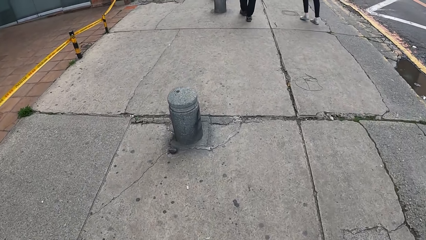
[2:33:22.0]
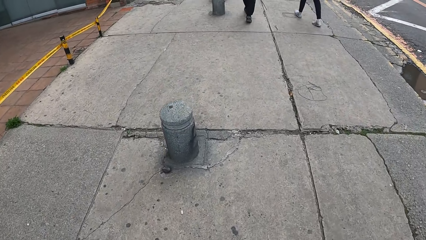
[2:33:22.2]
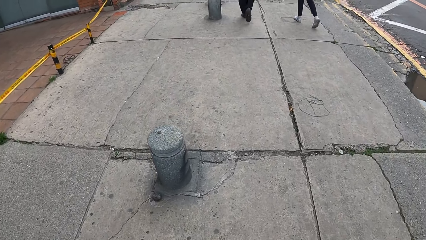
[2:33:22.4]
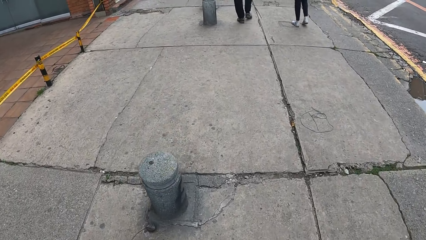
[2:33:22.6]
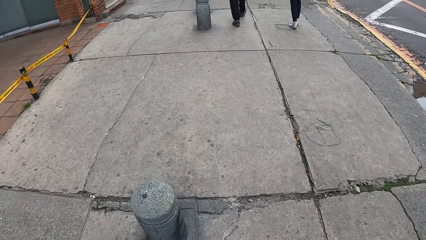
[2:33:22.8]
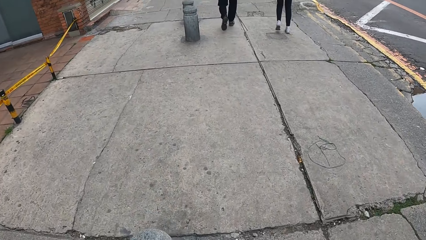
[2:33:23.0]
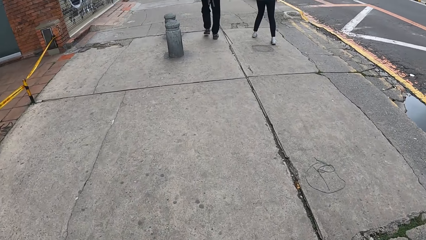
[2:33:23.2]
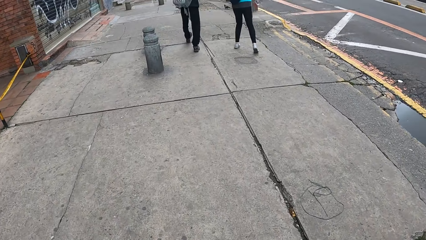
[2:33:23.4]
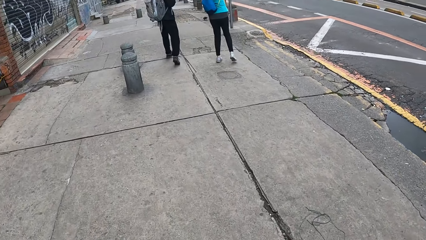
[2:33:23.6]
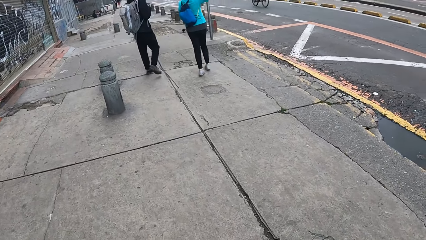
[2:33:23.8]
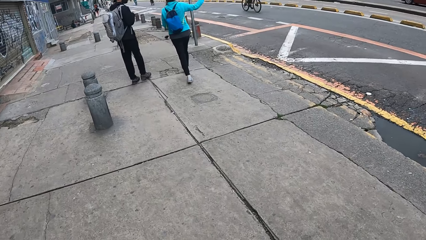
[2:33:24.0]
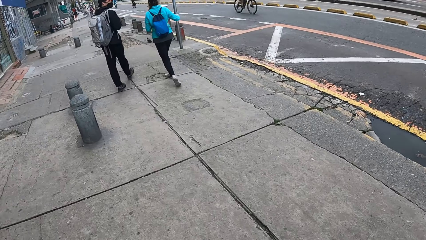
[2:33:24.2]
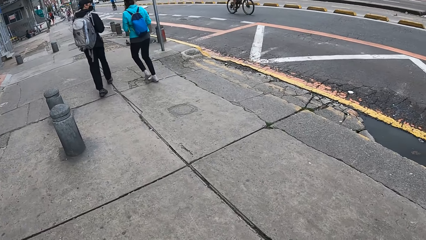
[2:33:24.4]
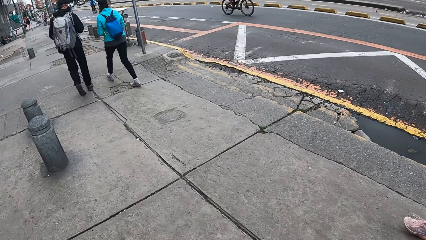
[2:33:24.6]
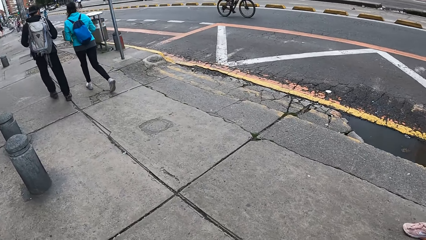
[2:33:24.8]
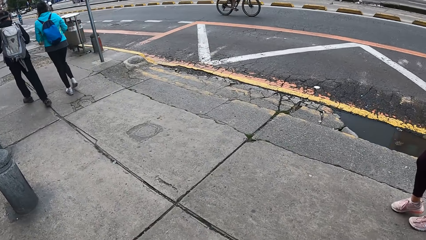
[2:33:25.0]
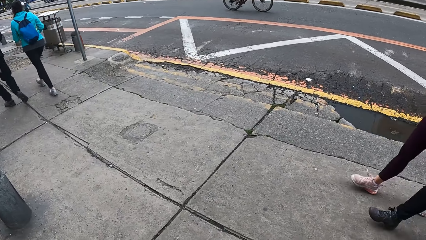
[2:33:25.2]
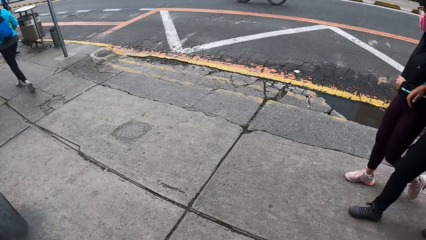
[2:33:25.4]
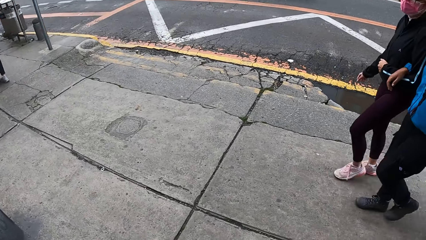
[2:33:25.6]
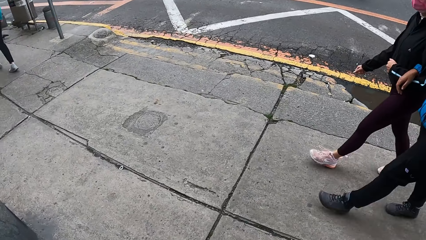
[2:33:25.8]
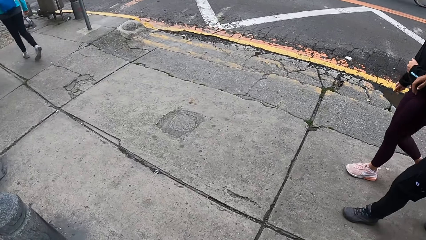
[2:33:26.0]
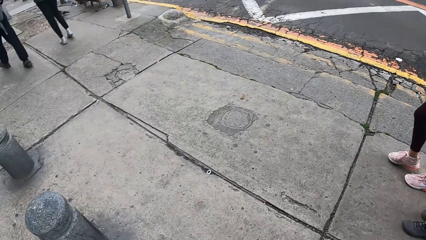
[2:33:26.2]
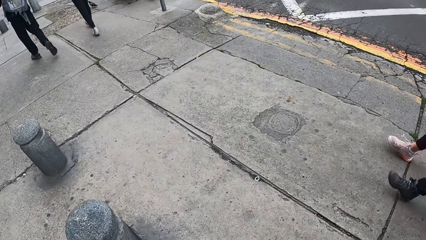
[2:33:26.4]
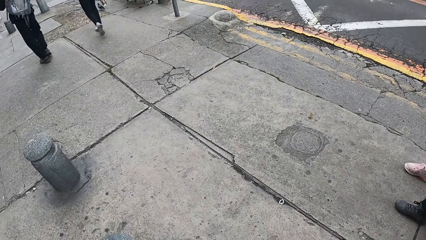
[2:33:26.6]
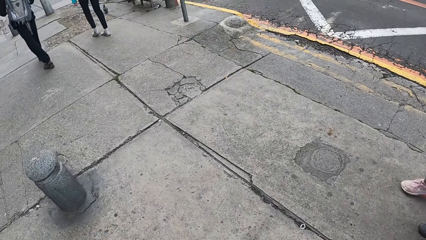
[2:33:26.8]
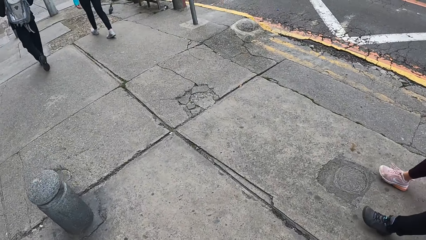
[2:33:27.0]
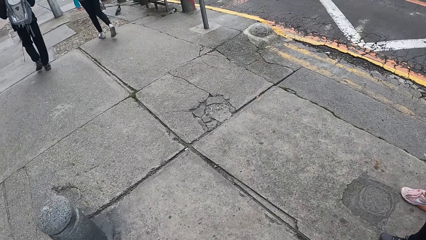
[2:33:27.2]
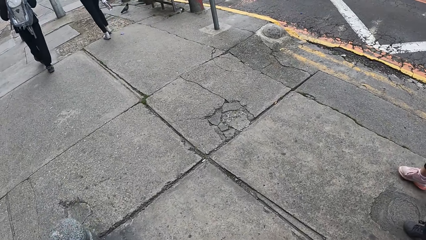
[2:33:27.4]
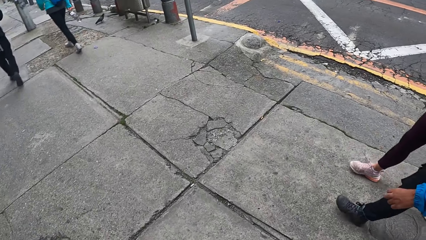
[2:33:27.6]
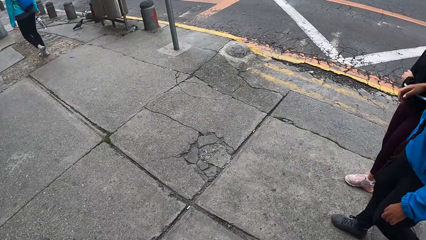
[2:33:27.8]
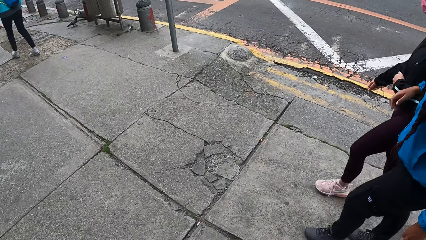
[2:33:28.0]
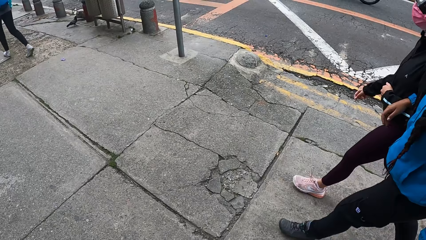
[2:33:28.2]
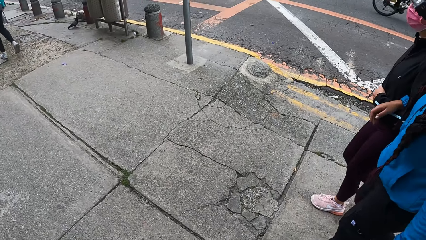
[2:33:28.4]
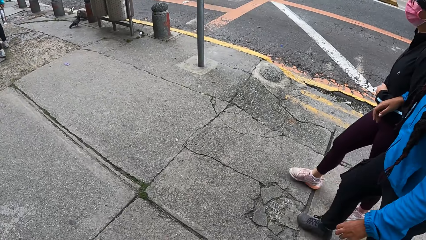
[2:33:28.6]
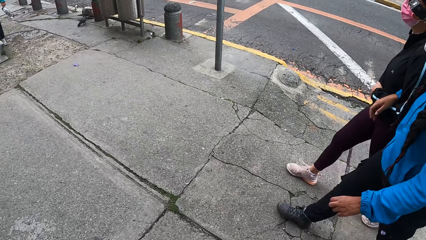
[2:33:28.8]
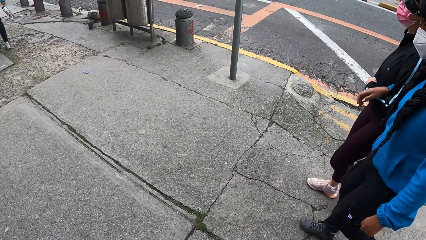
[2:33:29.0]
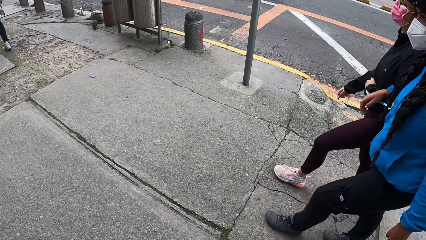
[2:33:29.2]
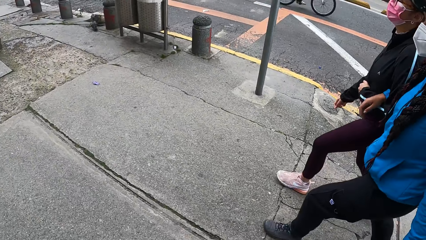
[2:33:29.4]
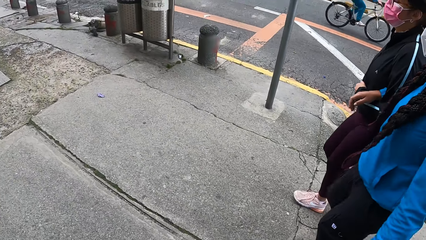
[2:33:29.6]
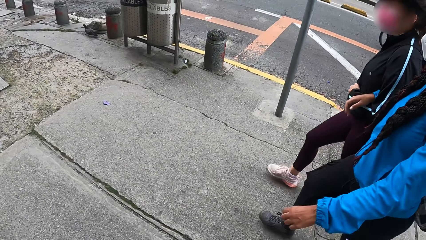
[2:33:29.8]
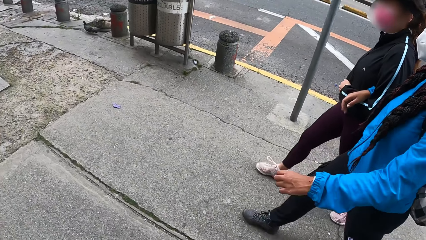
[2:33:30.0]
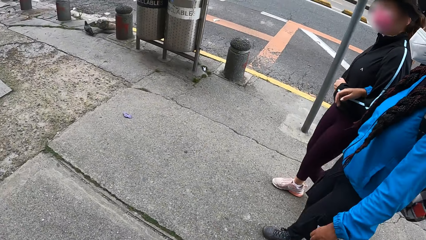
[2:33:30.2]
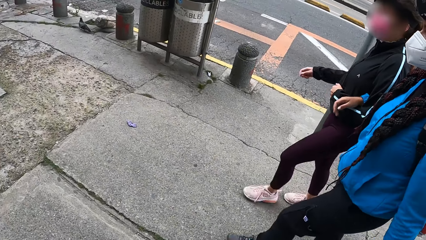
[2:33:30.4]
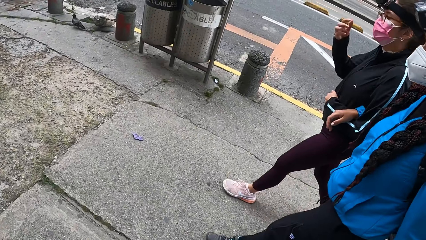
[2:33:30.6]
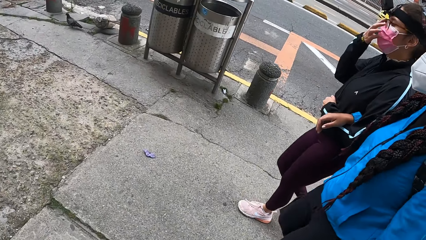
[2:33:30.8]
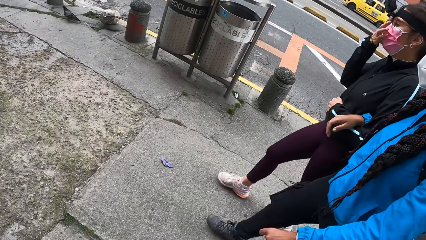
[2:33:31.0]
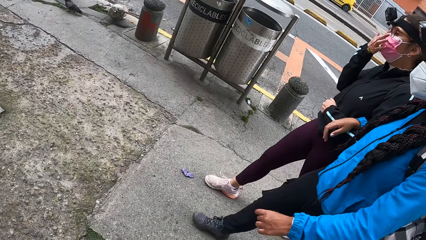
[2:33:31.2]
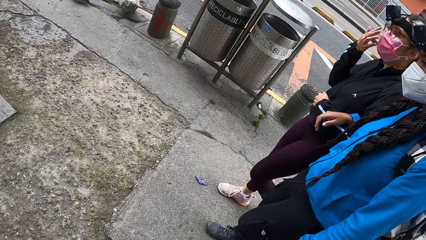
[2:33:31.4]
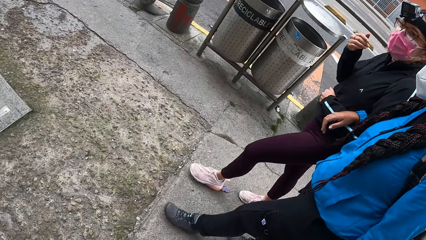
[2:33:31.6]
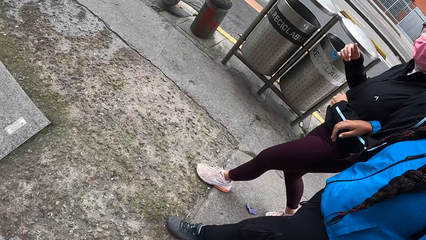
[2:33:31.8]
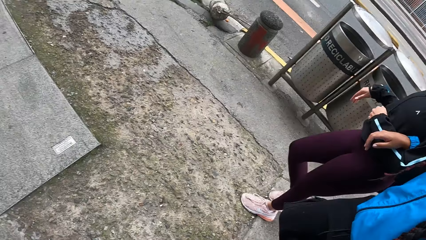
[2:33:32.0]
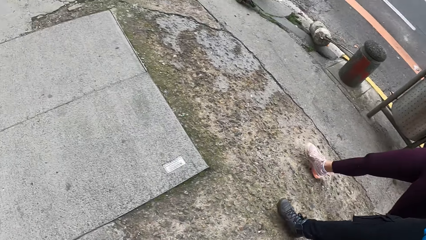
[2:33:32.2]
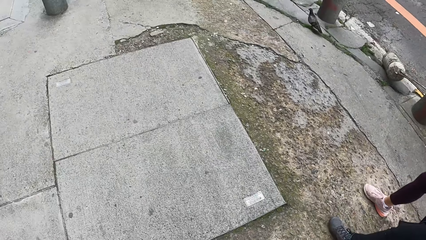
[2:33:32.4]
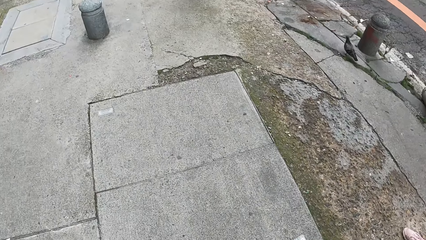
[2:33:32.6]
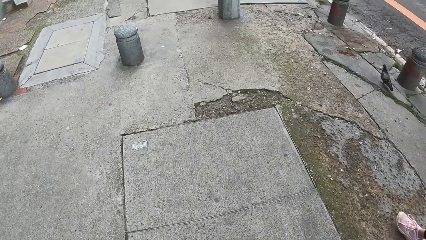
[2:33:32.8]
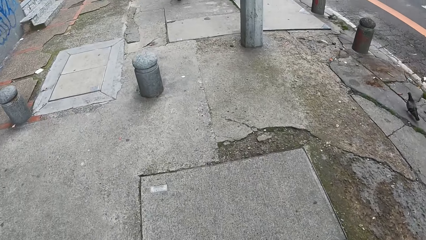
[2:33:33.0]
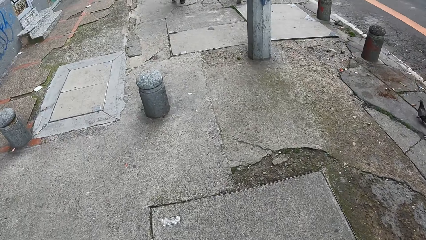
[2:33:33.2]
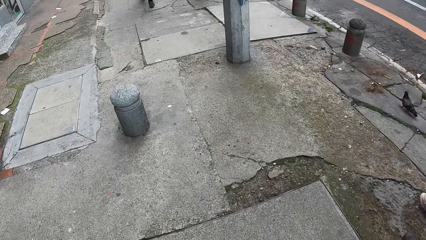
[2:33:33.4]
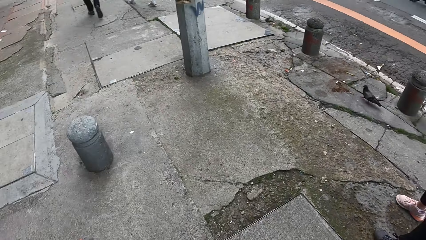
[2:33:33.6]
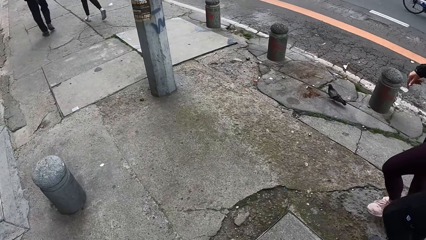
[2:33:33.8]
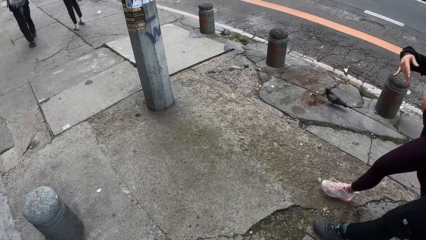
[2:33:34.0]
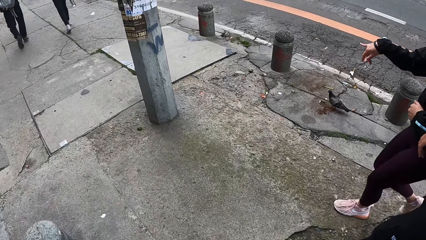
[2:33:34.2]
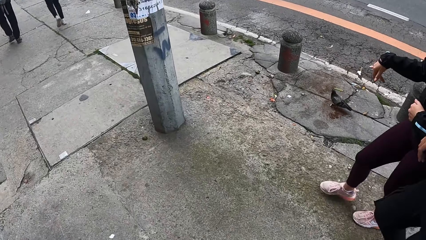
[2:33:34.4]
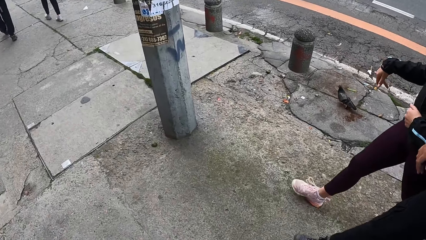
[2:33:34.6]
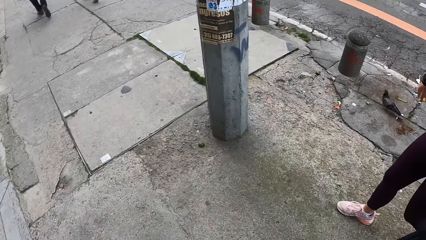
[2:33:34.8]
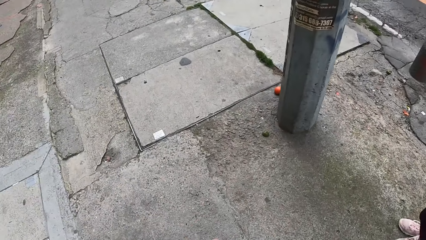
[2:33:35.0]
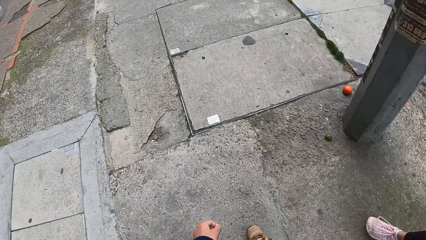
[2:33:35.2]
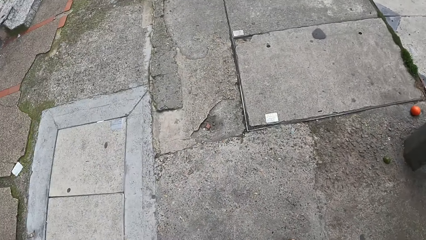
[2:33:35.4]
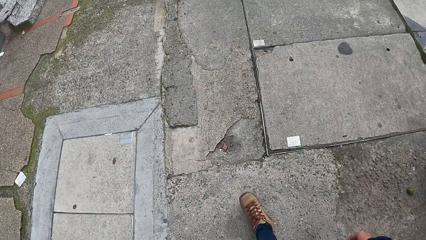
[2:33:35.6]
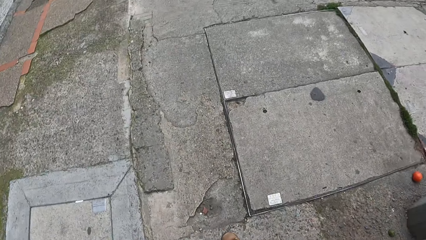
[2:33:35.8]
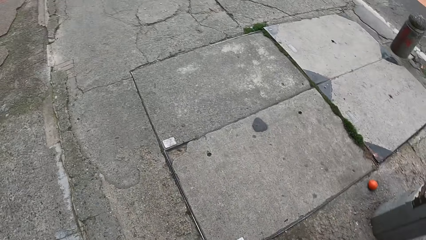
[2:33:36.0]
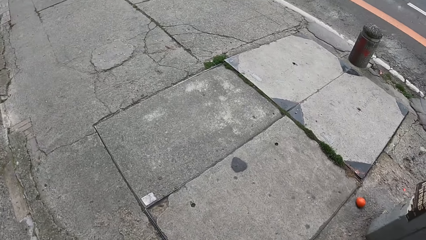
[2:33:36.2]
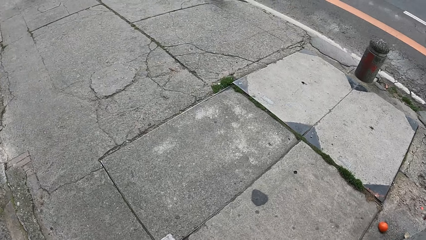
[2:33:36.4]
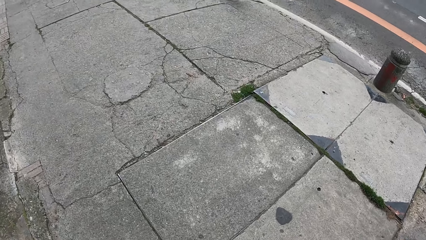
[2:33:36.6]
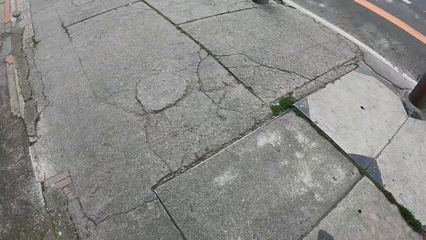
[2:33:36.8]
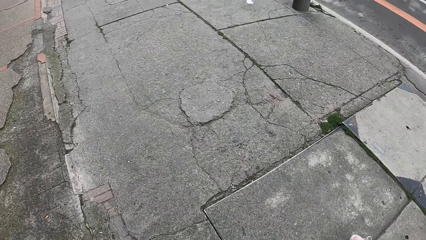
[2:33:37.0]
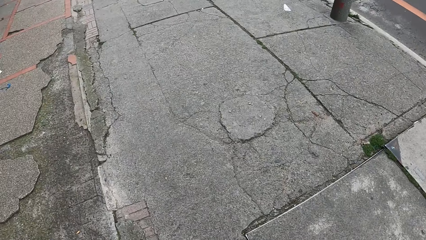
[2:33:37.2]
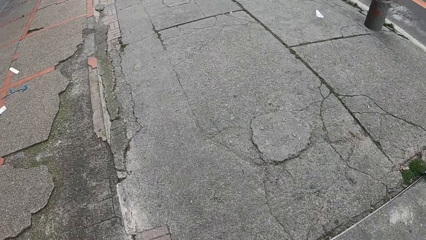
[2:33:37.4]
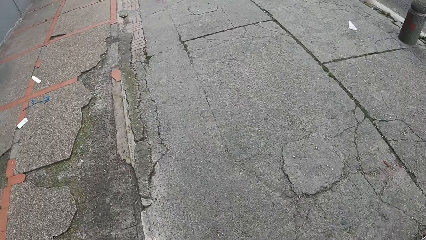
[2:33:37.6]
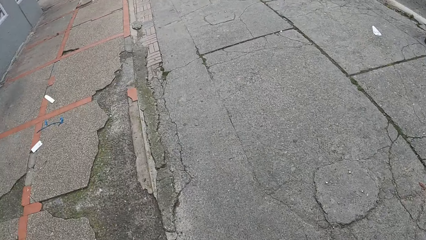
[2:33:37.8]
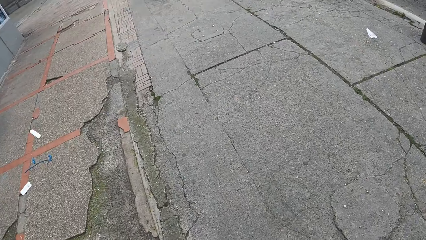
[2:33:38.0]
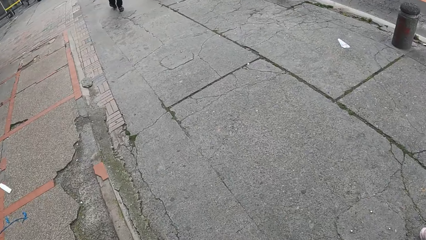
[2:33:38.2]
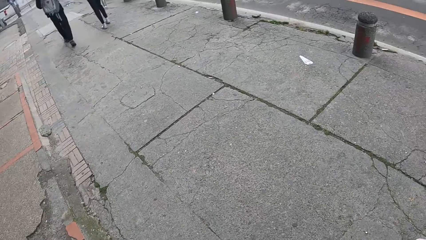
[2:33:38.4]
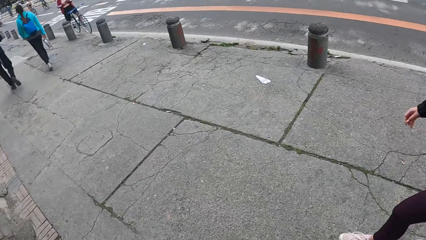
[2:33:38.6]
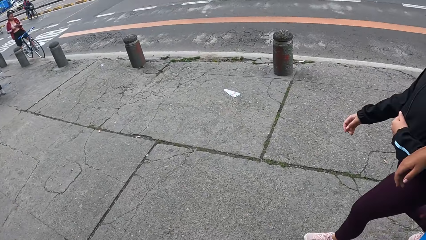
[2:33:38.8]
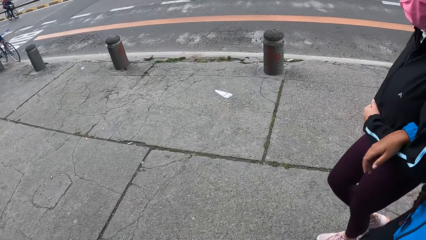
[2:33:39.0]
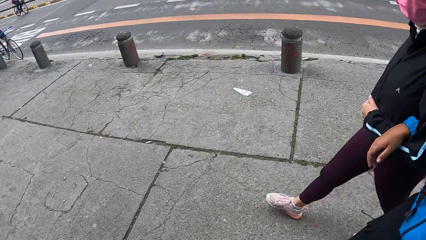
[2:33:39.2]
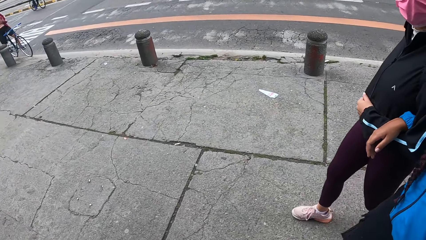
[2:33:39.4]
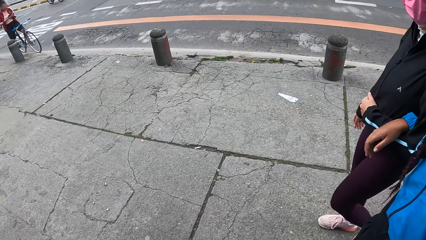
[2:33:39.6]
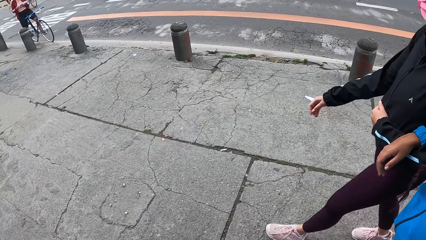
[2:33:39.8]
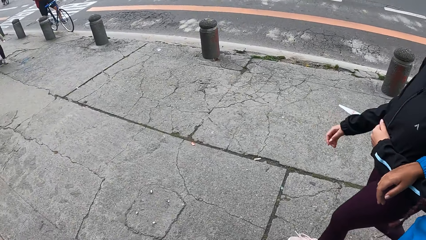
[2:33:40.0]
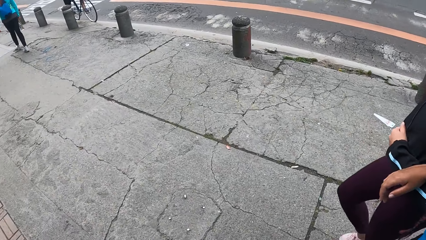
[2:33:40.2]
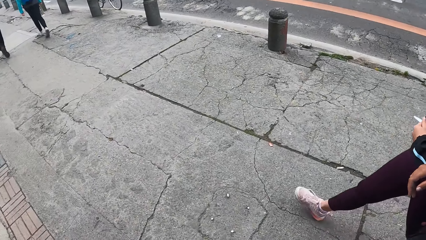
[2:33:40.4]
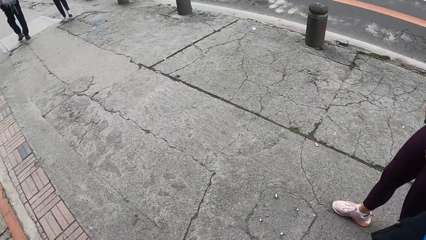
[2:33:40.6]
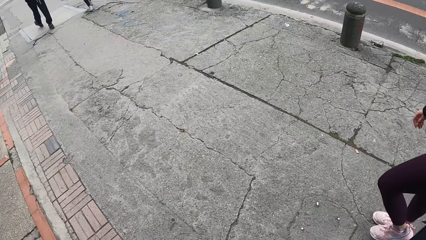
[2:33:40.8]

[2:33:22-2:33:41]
A person raises a hand. Another person looks around. A third person and a fourth person walk on the sidewalk with the camera wearer. The second person and the first person walk on the sidewalk. A woman adjusts her glasses with her right hand. The third person adjusts a facemask. The woman interacts with the camera wearer and another woman. The third person gestures. The camera wearer walks on the sidewalk with the third person and the fourth person. A fifth person stops a bike along the sidewalk. A sixth person rides a bike along the road.
